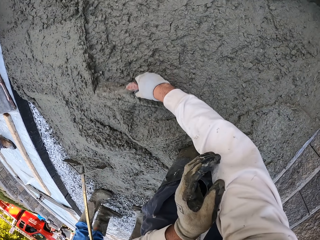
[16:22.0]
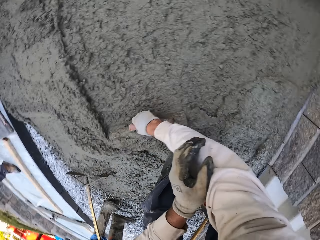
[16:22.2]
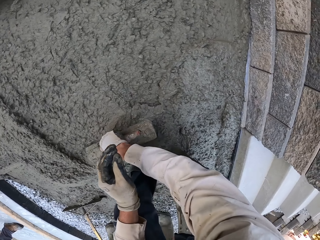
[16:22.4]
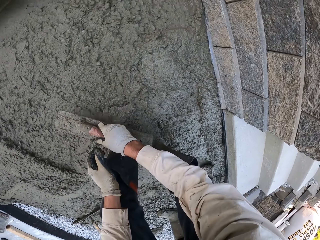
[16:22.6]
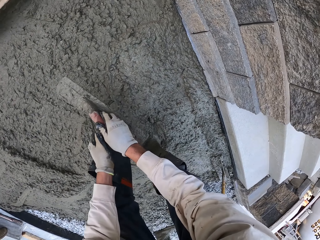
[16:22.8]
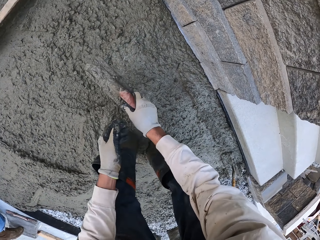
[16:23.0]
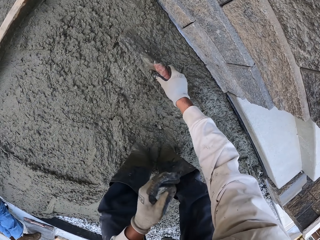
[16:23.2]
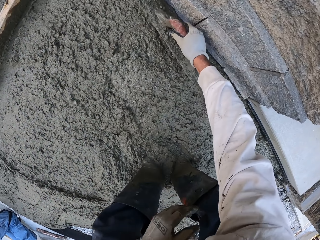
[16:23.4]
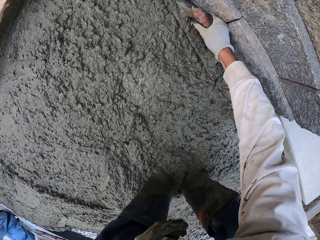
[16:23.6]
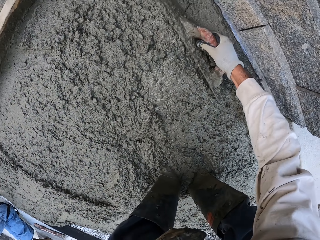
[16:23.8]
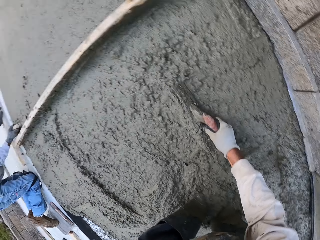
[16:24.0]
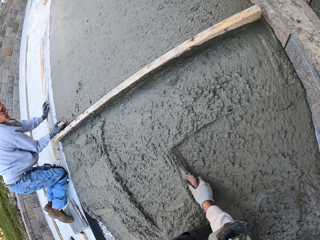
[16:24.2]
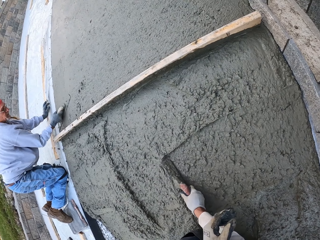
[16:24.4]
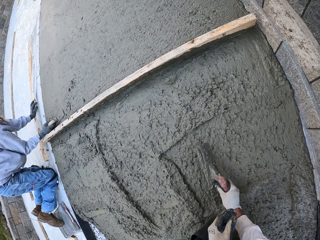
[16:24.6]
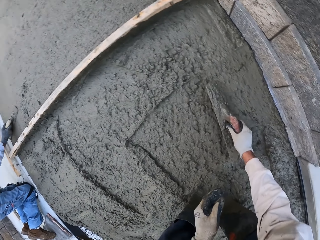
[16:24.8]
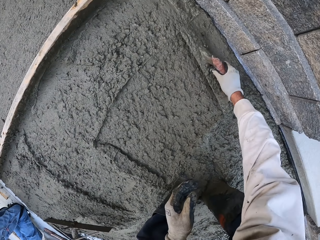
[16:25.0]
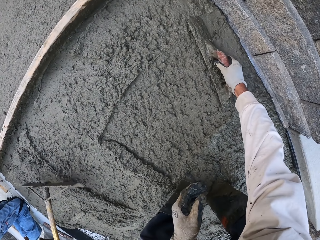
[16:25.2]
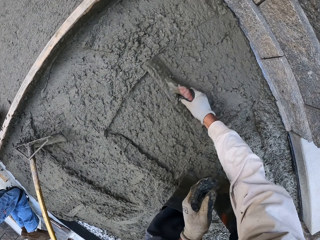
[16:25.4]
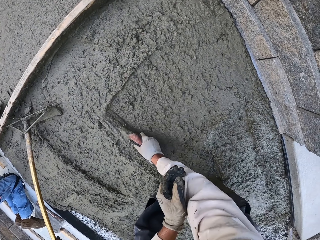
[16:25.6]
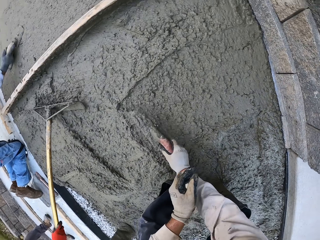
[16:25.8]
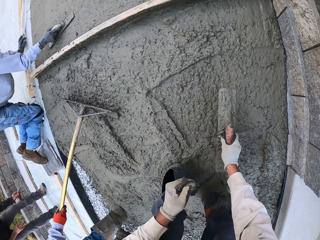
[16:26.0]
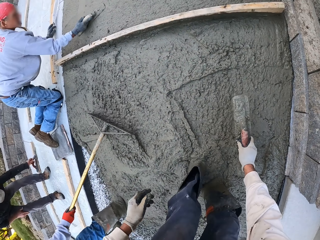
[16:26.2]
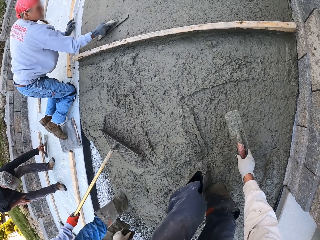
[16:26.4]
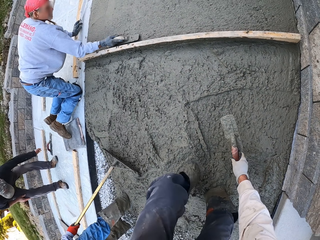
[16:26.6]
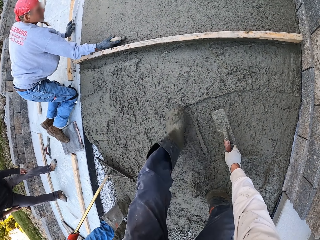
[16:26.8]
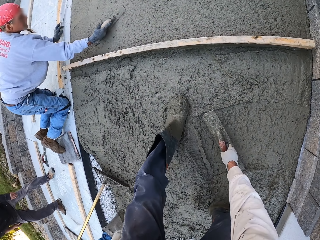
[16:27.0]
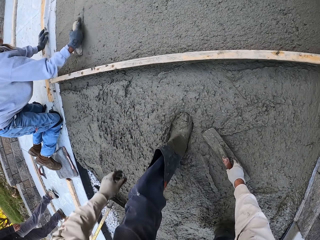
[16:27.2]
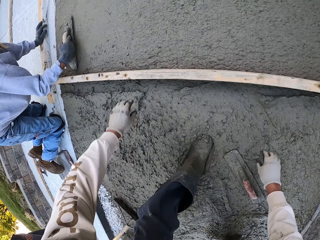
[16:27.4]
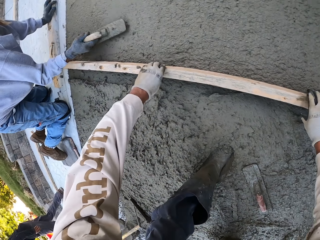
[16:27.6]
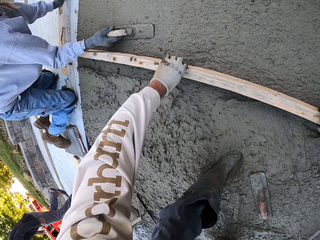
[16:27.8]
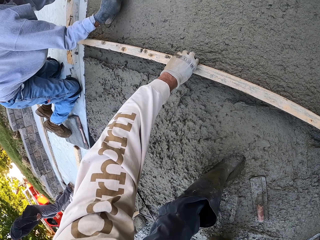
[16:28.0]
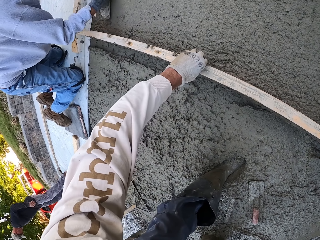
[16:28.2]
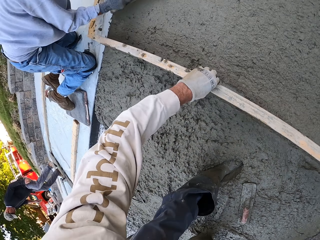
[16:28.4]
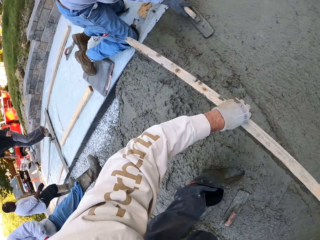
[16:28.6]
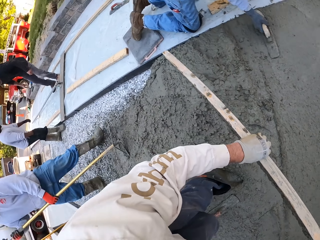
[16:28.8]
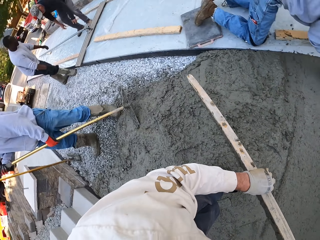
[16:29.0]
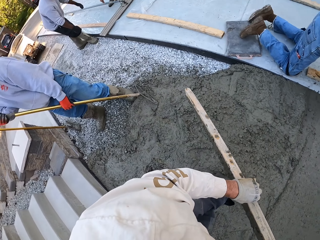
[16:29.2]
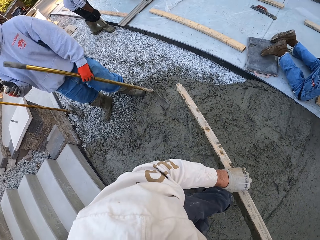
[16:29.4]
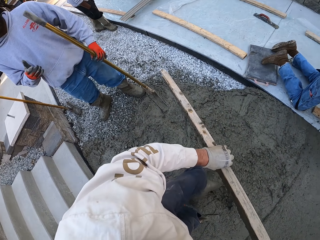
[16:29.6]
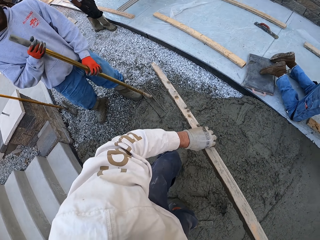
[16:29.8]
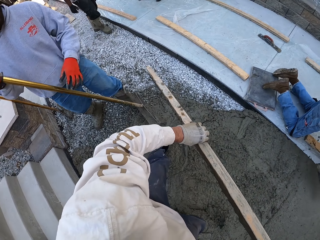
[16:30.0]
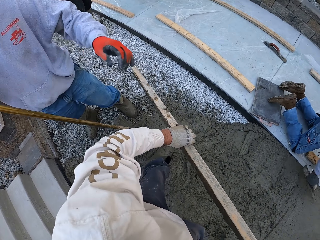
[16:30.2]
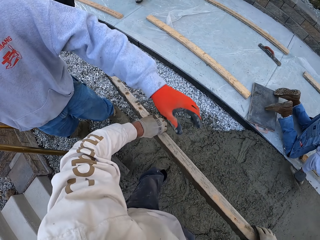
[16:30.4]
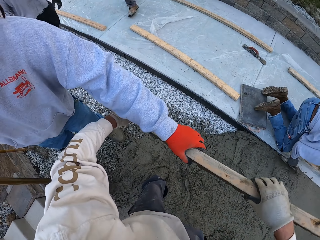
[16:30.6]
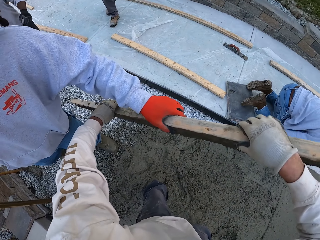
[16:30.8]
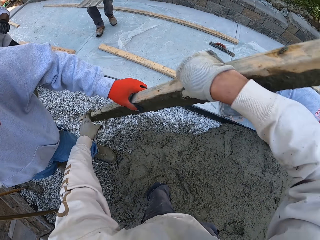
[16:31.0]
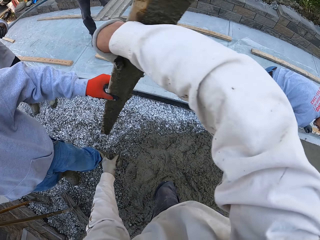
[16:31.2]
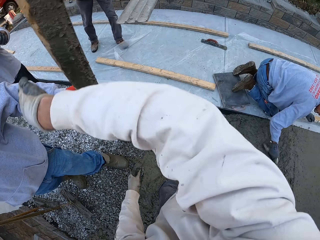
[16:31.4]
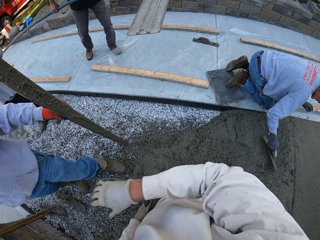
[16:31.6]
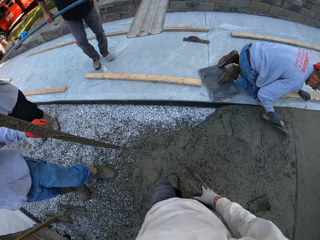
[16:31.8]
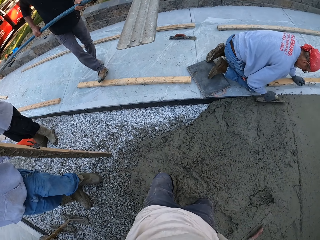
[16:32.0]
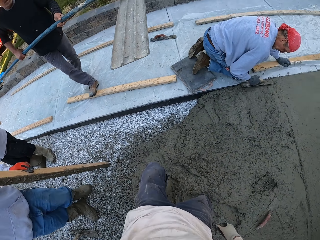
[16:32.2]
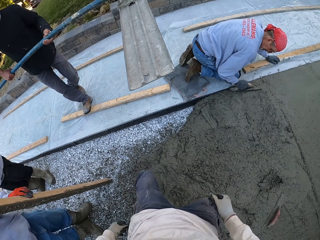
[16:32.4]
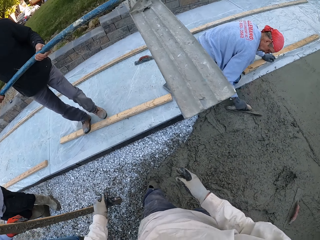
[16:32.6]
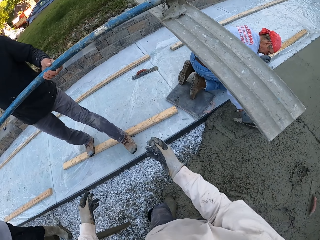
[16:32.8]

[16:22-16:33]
The camera wearer flattens the floor. A man flattens the floor. Another man flattens the floor. The camera wearer picks up the wood. The first man flattens the floor. The camera wearer gives the other man the concrete spreading wood. They look around. The other man picks up the wood from the camera wearer.

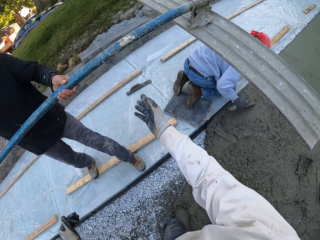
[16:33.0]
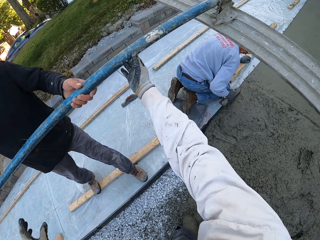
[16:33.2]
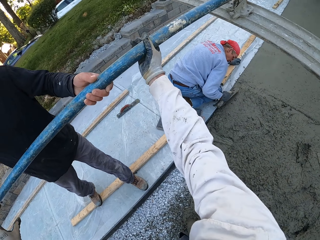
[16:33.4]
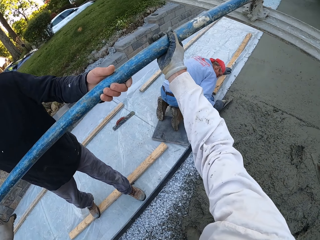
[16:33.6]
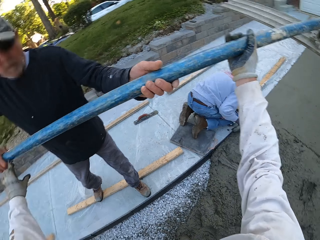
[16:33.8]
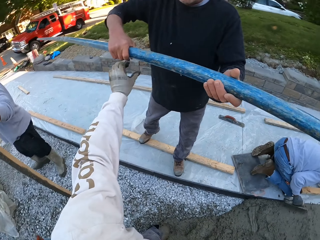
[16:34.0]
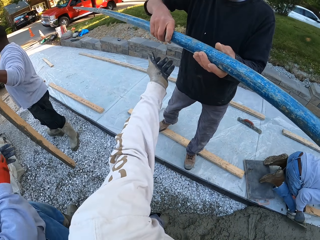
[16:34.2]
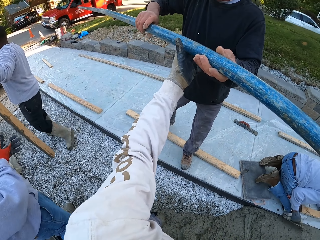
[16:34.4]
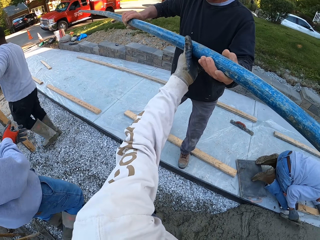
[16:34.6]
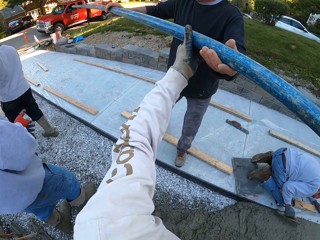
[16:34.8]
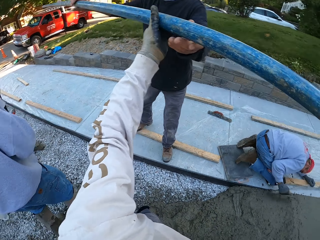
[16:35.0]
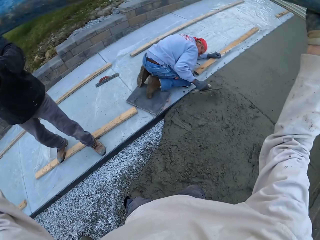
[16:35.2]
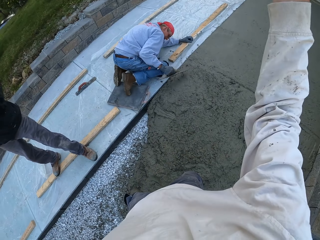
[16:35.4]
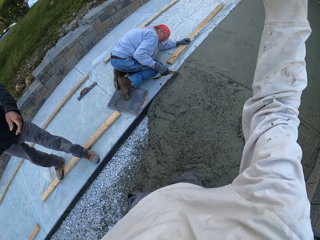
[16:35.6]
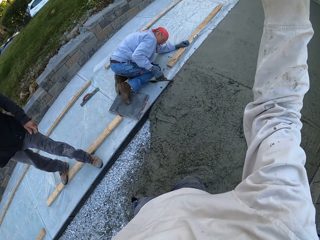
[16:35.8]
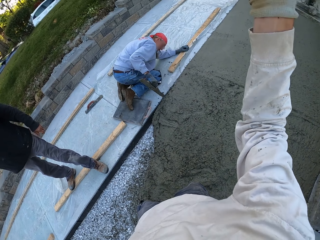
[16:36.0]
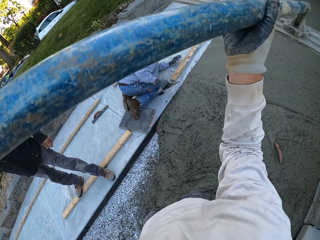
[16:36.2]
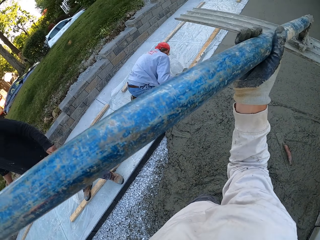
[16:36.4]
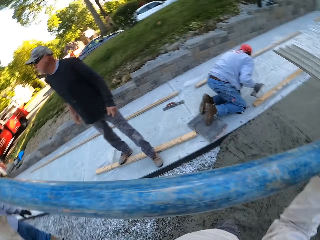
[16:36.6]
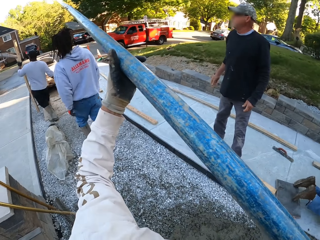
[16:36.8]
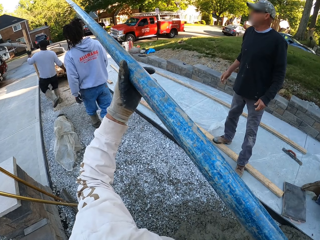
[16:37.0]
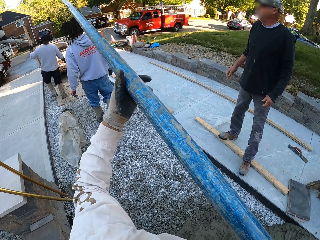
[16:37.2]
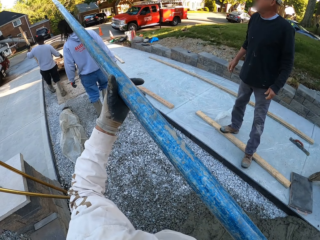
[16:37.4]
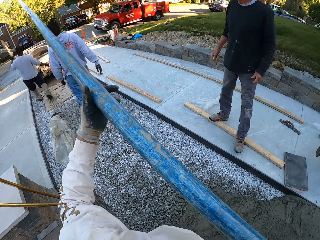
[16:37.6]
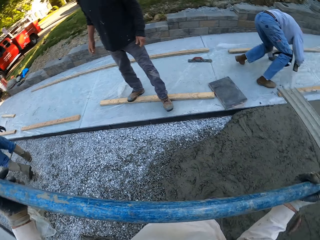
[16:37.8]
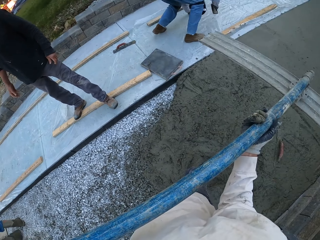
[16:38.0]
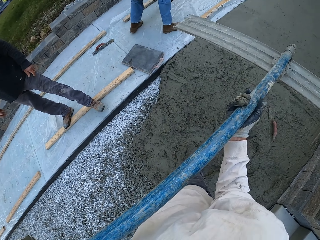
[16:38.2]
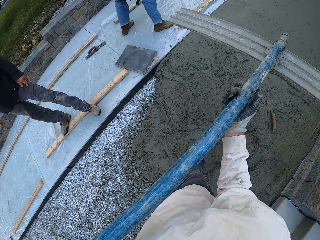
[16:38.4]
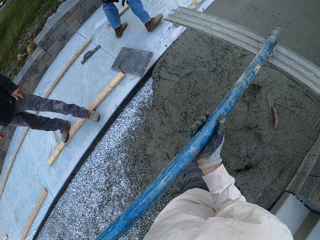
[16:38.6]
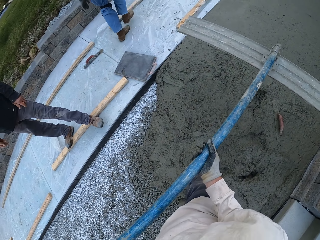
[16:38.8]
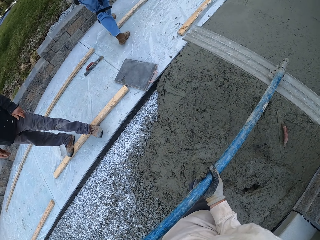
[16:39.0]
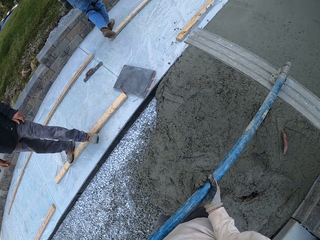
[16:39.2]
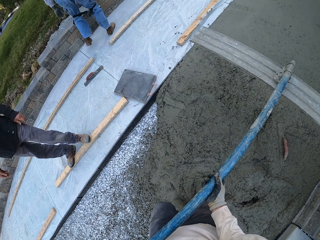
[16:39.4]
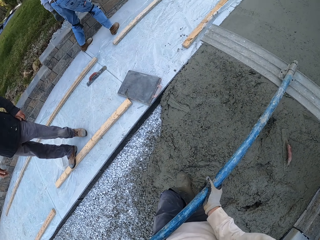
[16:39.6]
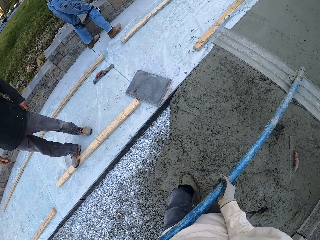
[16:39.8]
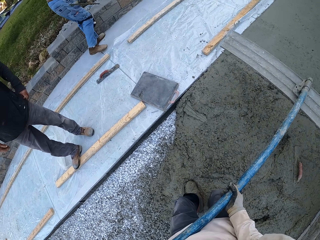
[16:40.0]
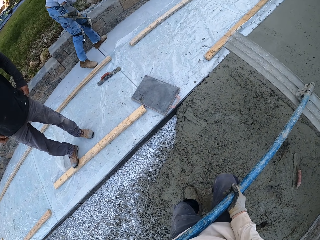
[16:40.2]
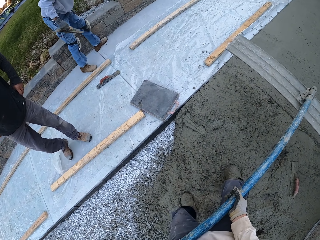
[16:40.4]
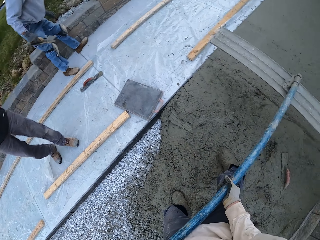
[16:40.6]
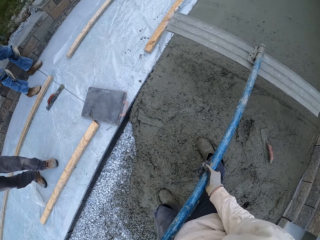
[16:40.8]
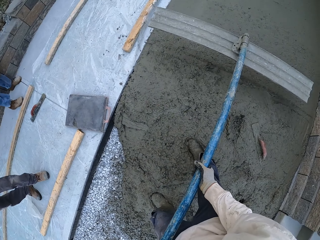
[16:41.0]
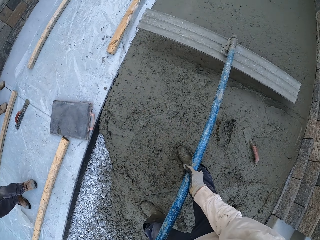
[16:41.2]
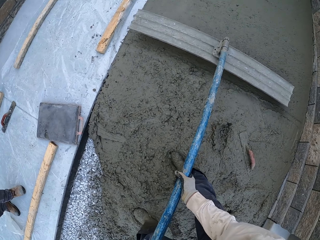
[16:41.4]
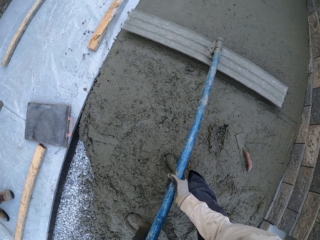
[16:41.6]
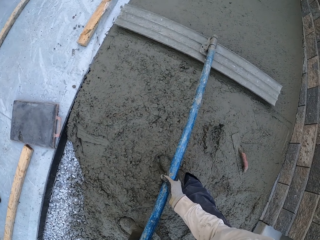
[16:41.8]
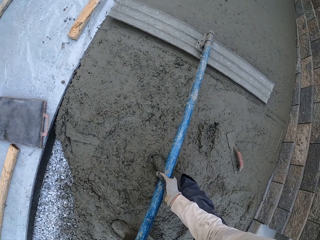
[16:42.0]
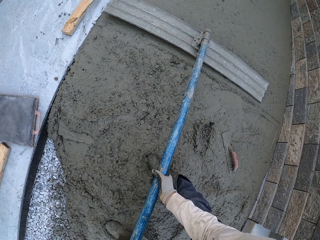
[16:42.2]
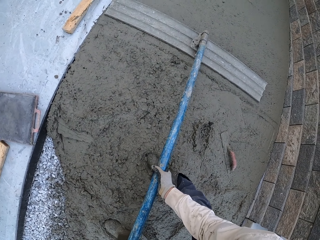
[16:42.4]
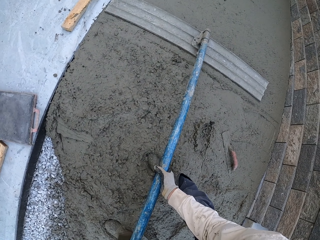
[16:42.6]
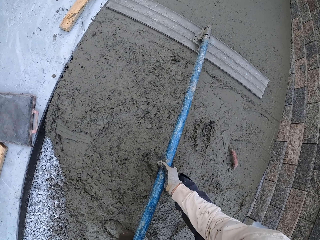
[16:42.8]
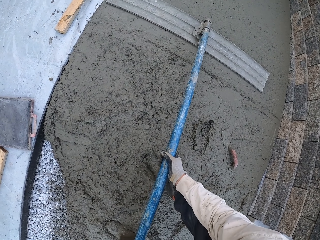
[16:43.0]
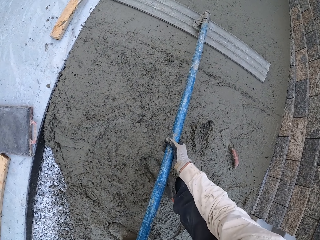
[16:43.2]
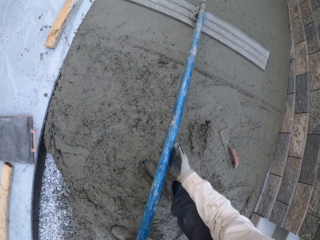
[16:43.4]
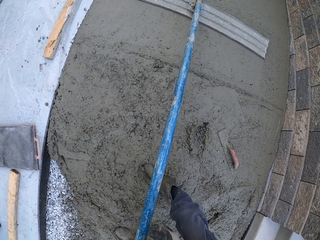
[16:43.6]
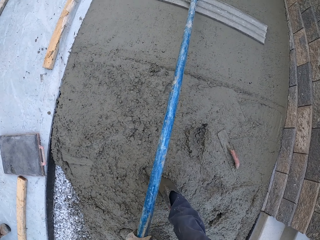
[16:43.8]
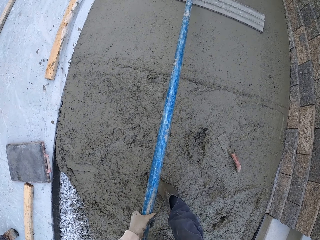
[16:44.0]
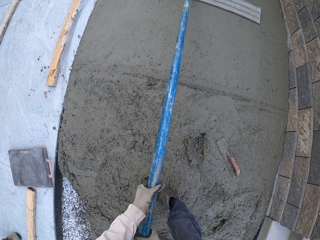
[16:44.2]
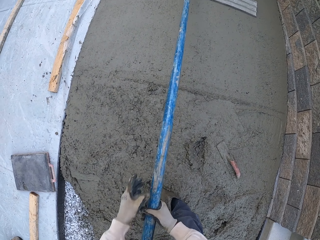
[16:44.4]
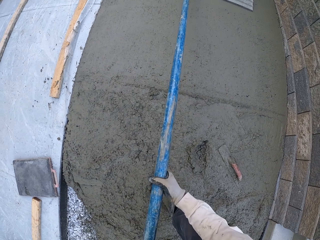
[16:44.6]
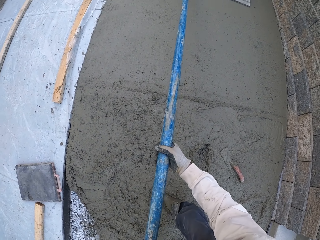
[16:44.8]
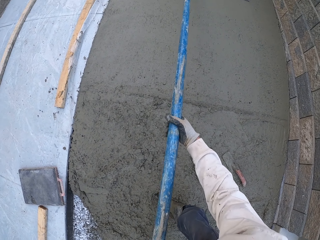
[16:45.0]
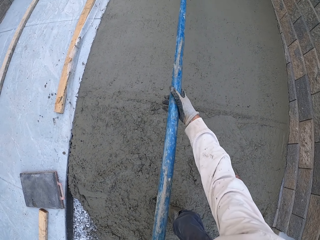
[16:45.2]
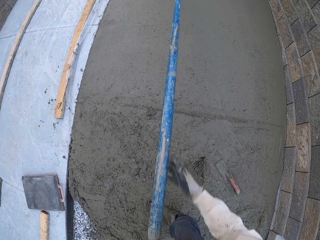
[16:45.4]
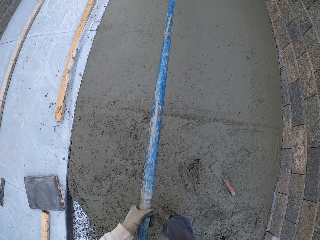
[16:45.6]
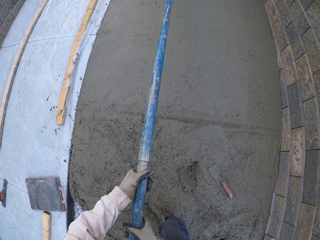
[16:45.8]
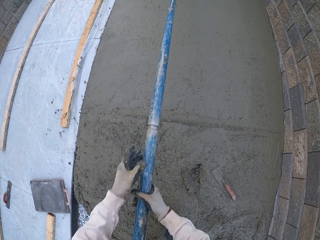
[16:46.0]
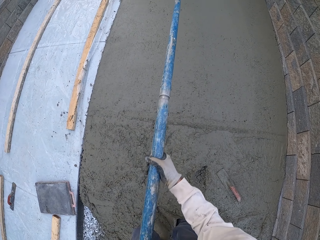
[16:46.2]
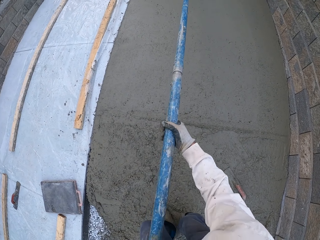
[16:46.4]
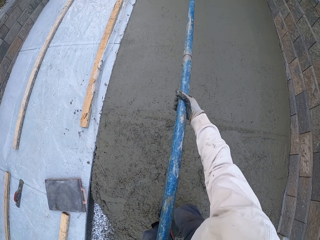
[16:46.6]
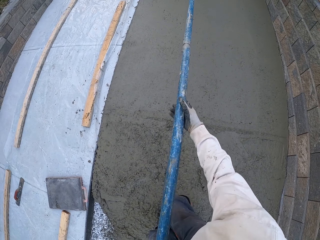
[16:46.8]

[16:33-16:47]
A man gives a magnesium bull float or concrete finishing equipment to the camera wearer. Another man flattens the floor. The camera wearer holds the magnesium bull float and looks around. They look around again. The other man flattens the floor. The camera wearer aligns the concrete using the concrete finishing equipment.
